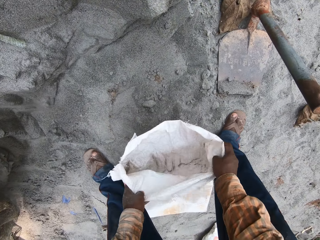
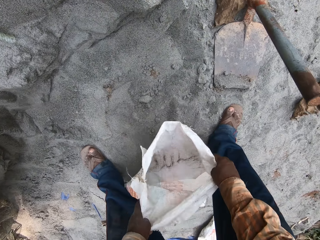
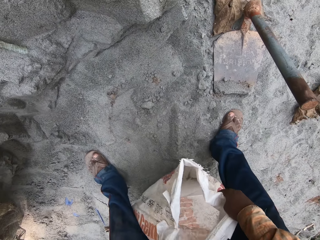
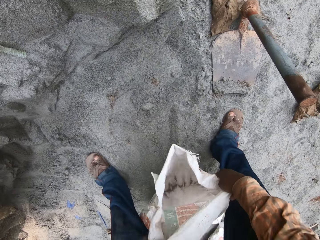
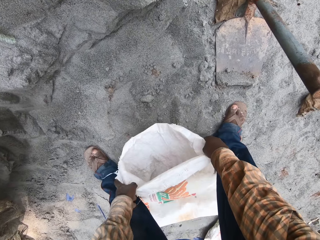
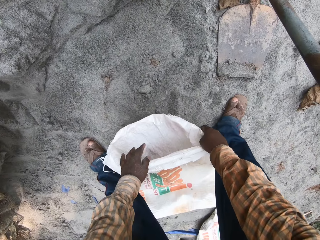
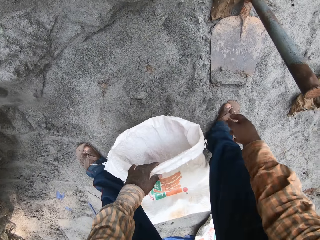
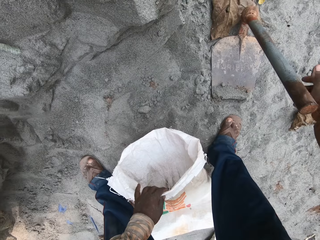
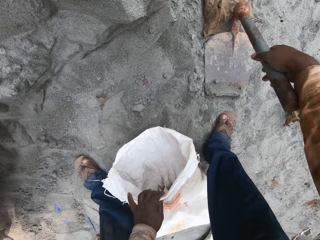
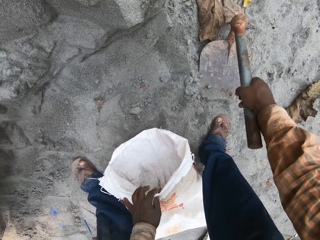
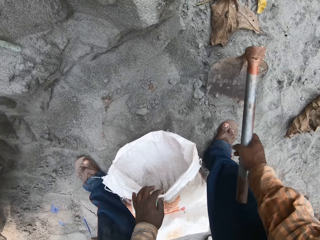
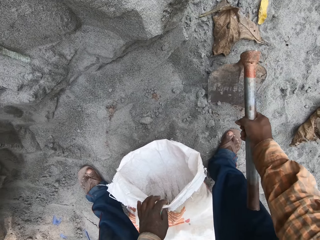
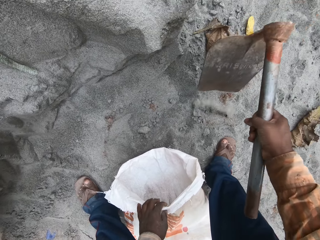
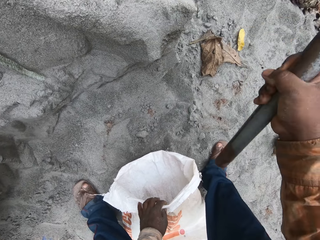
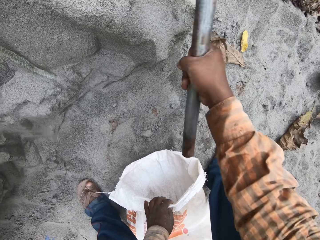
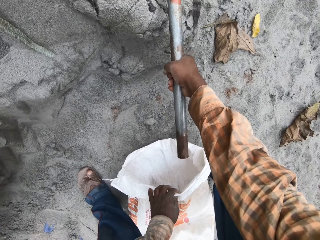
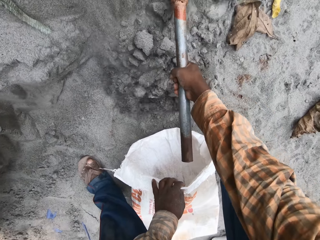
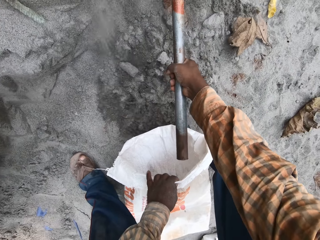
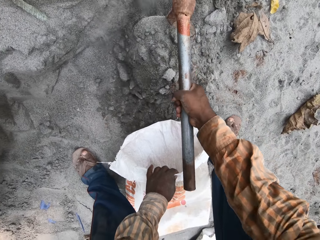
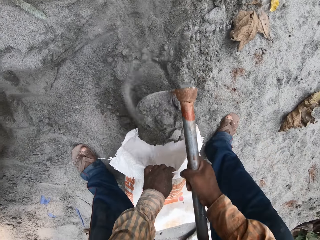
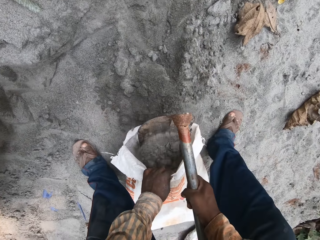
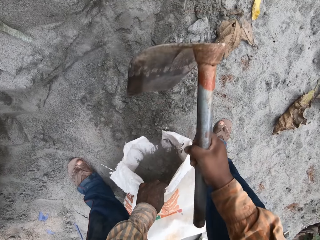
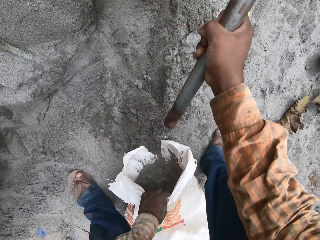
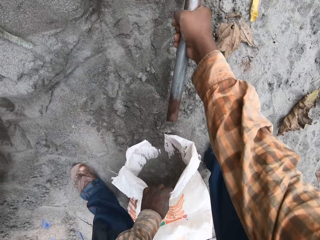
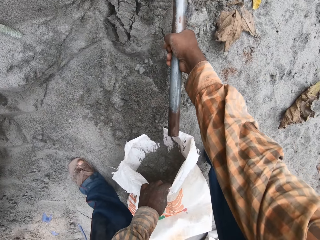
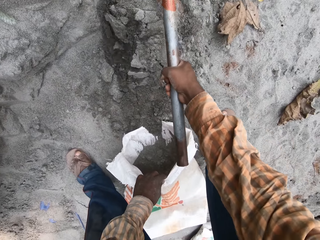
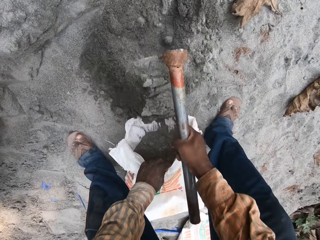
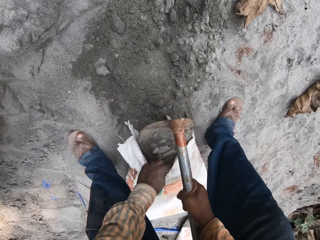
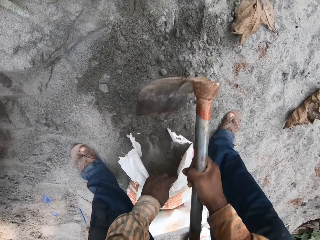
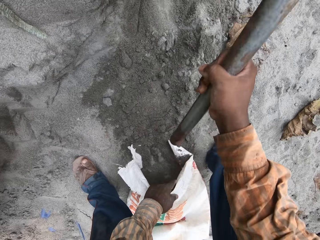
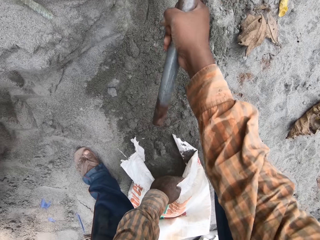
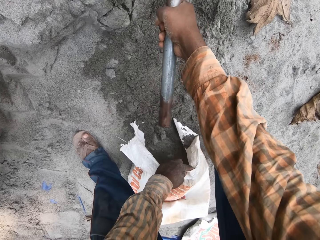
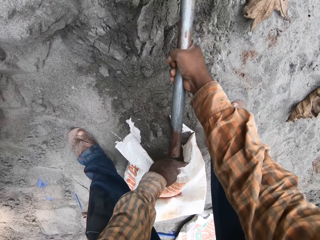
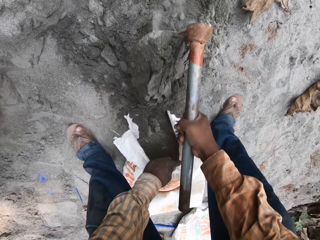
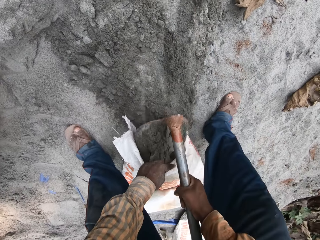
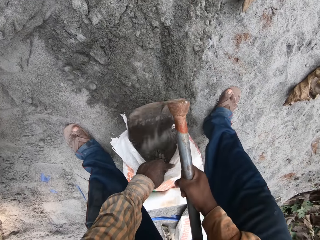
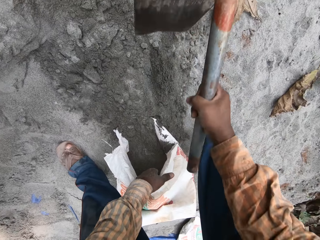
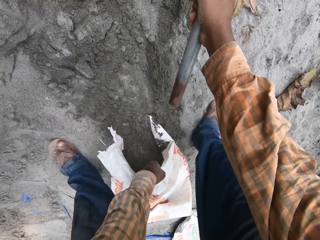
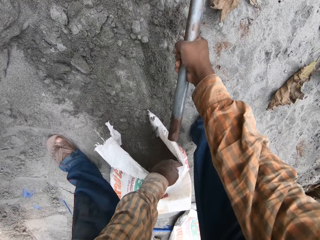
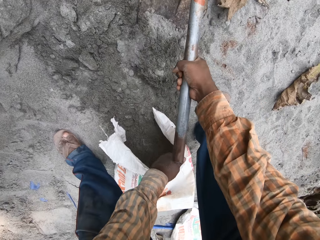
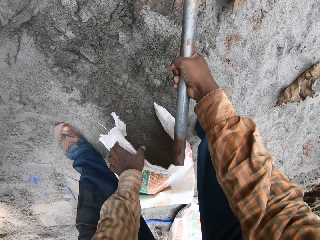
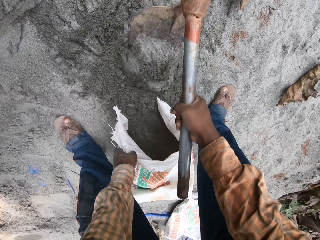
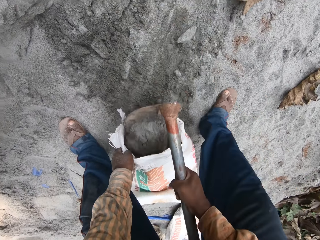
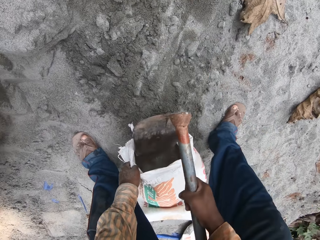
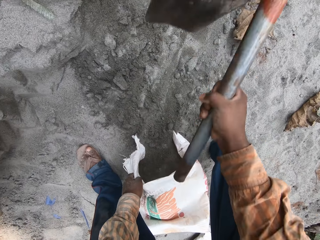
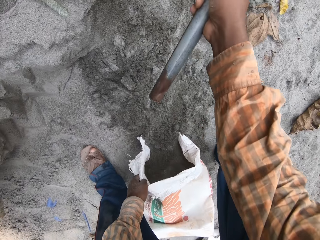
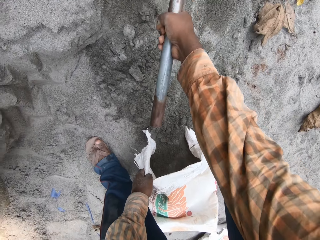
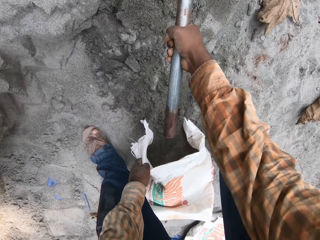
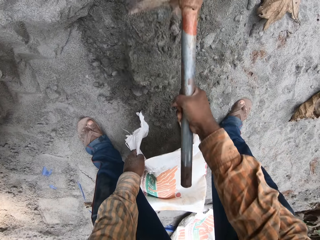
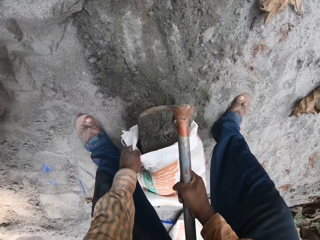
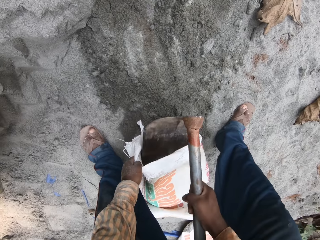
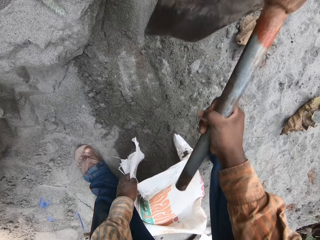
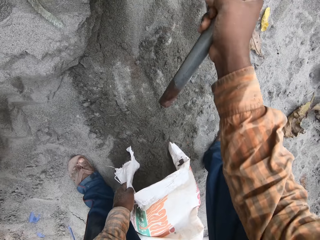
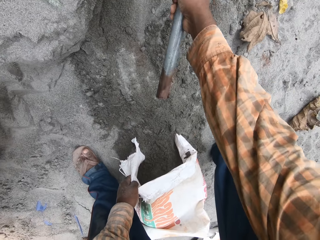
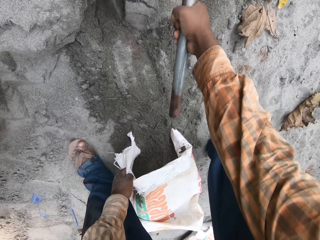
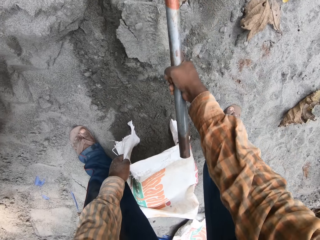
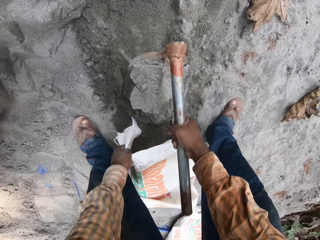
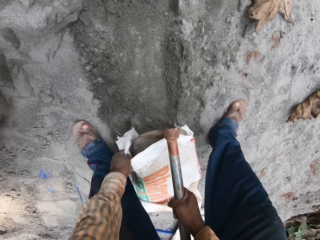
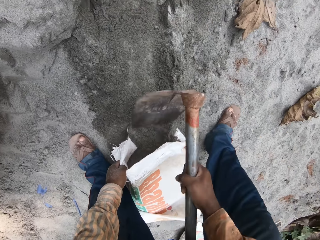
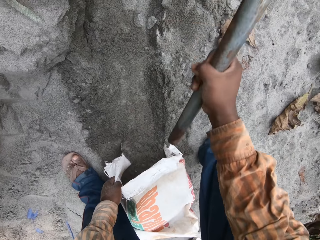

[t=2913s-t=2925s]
The camera wearer picks up the hoe from the ground with his right hand. He packs sand into the cement bag in his left hand with the hoe in his right hand. He digs cement with the hoe and drops the cement in the paper.

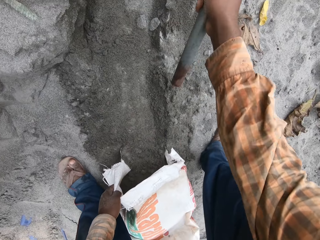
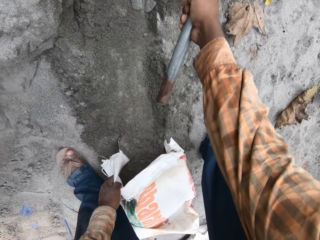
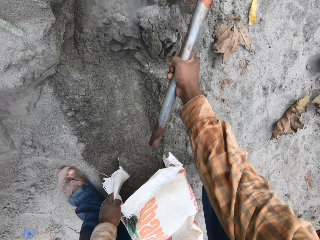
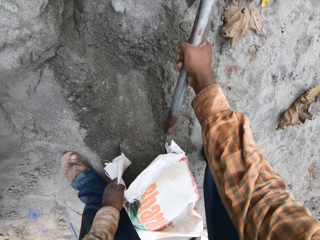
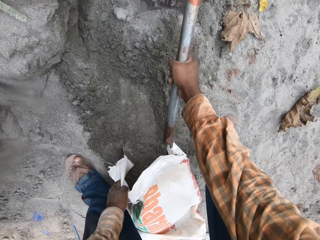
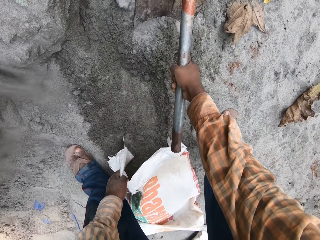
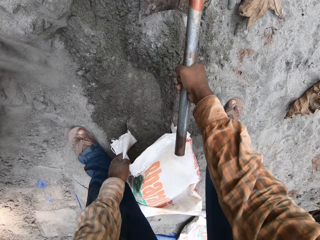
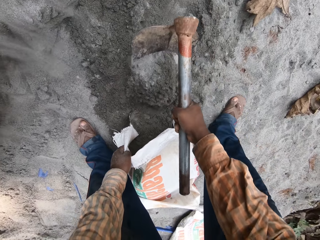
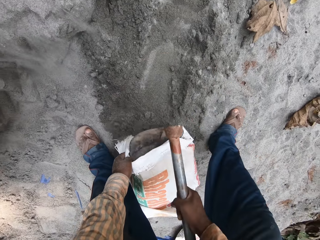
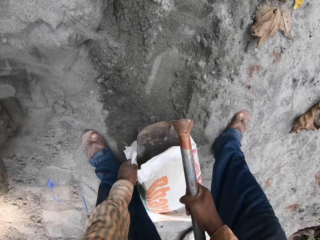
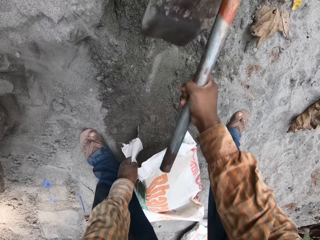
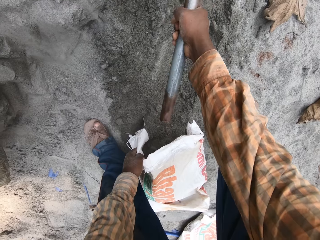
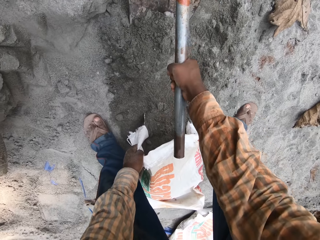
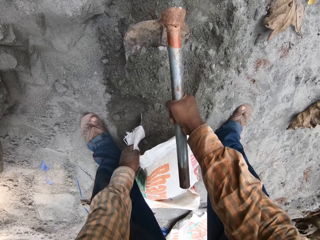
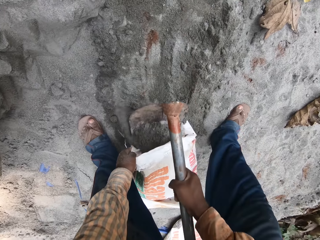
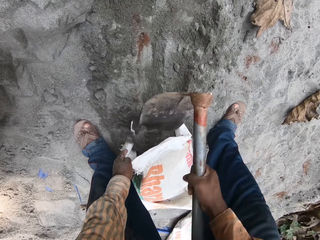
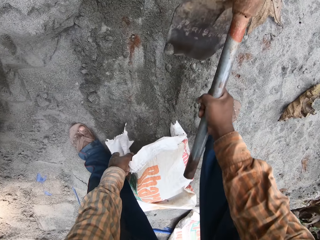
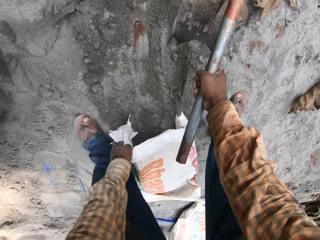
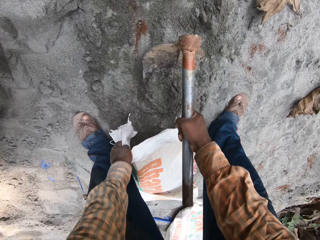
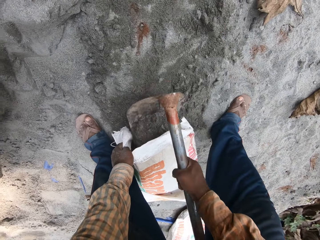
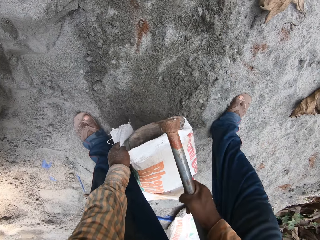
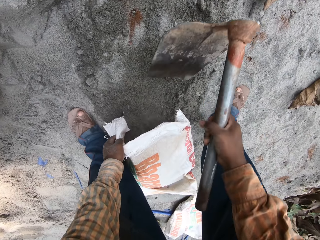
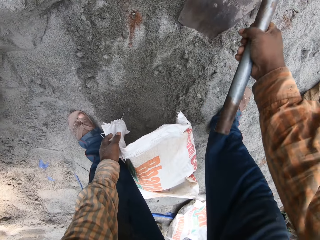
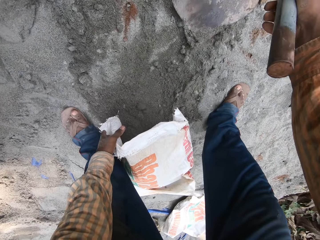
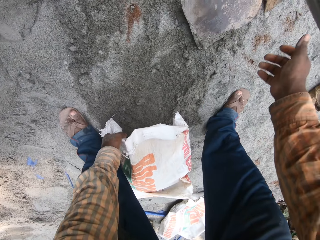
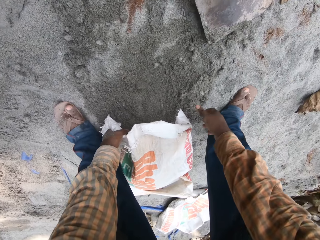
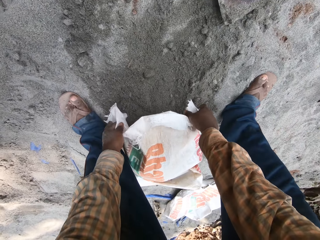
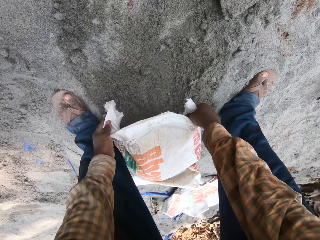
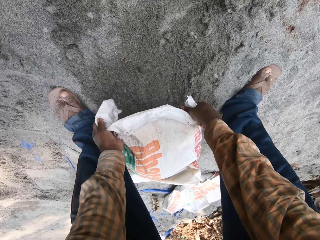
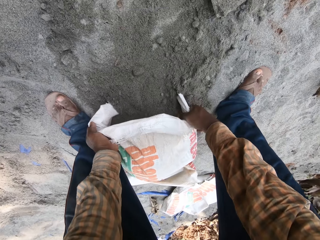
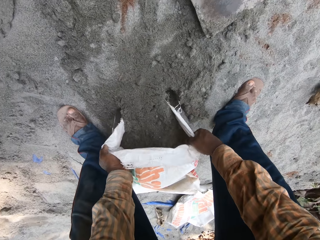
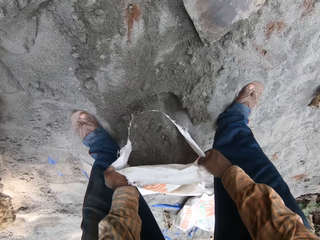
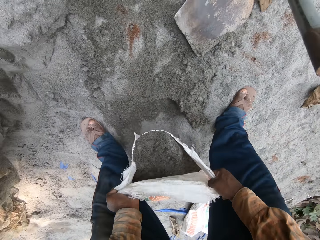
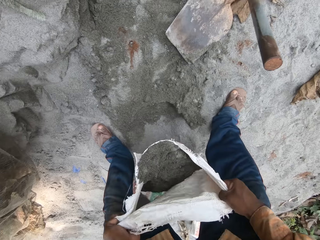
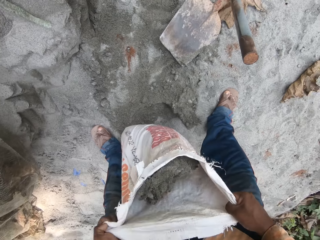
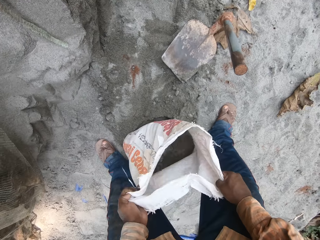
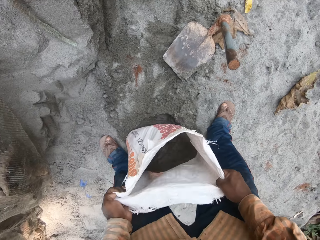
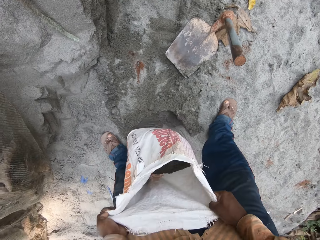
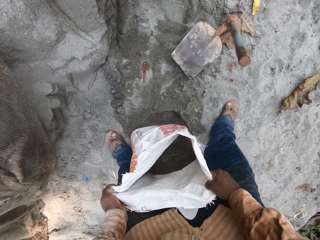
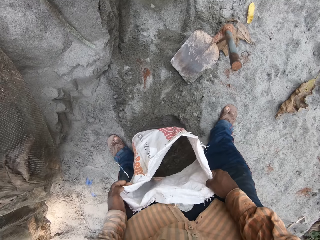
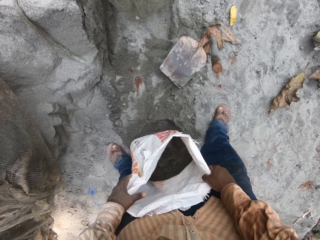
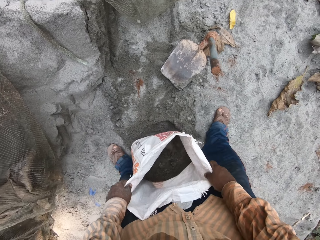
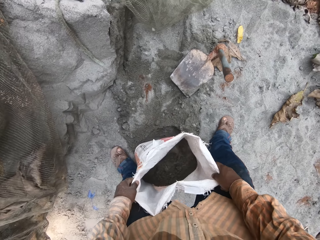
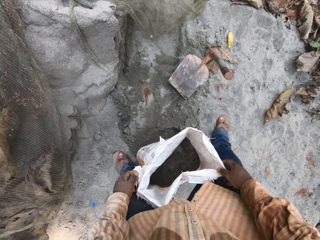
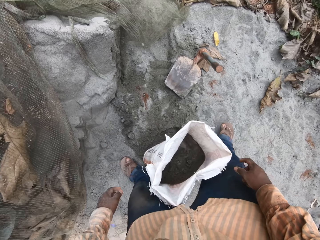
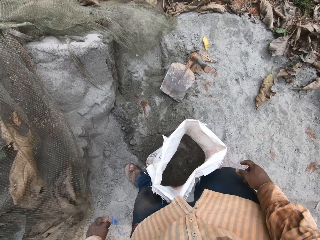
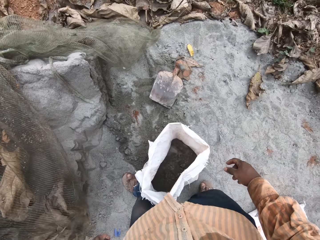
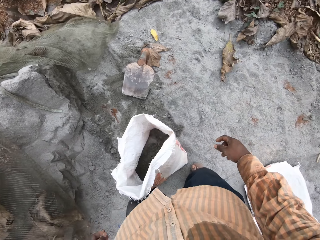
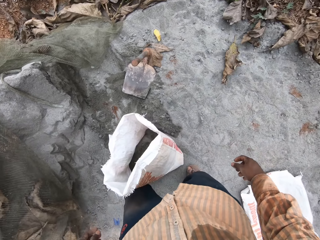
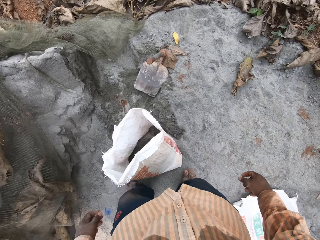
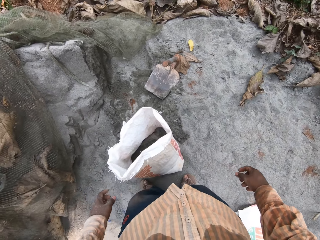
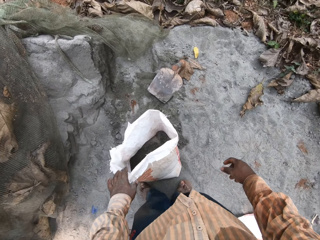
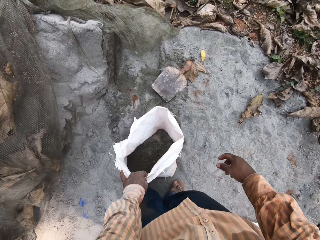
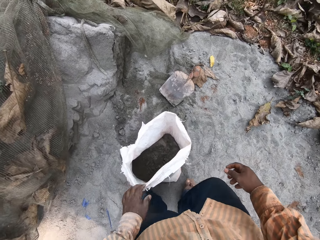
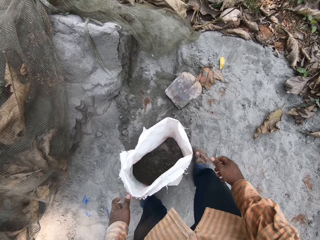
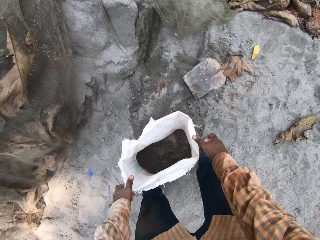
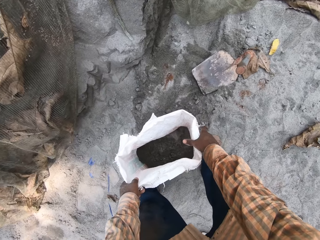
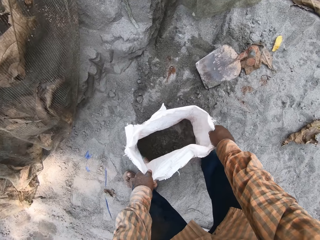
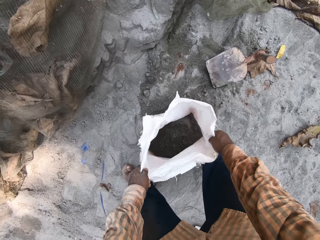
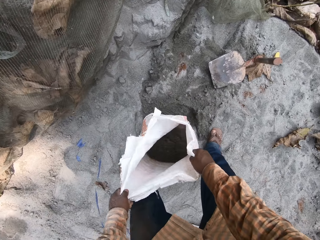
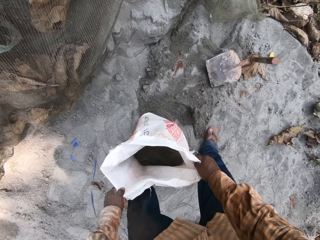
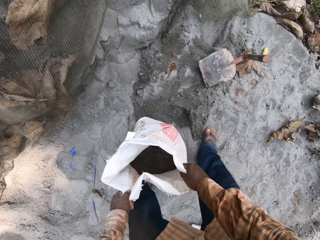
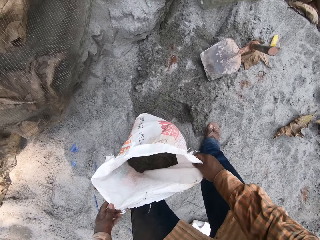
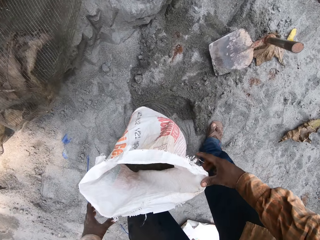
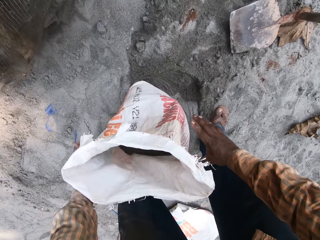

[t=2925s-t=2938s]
The camera wearer drops the hoe in his right hand on the pack of sand. He lifts the cement bag on the pack of sand with both hands. He holds the paper with both hands. He drops the cement bag in his hand on the pack of sand on the ground. He takes his hands off the cement bag on the pack of sand. He touches the cement bag on the pack of sand with his left hand. He adjusts the cement bag on the pack of sand with both hands.
